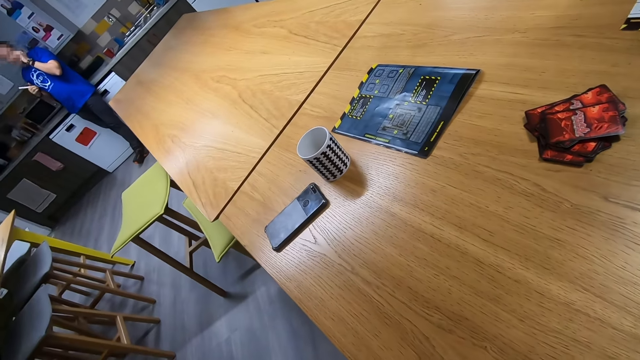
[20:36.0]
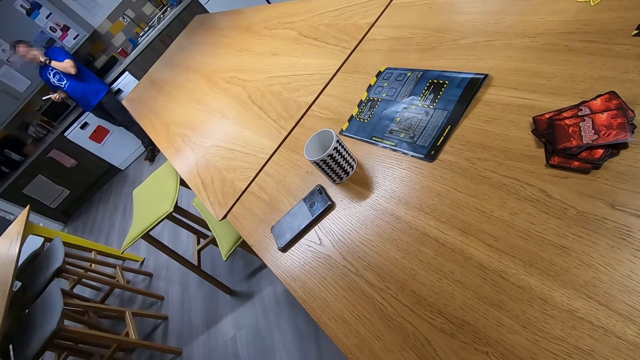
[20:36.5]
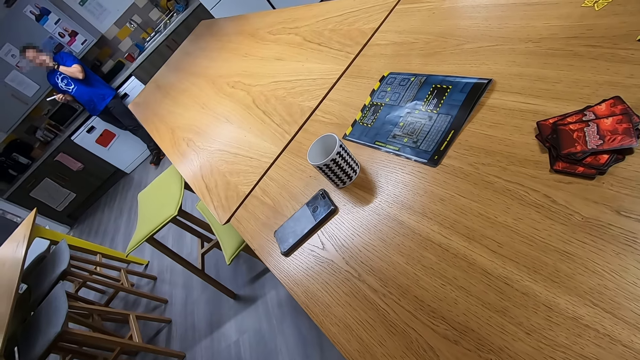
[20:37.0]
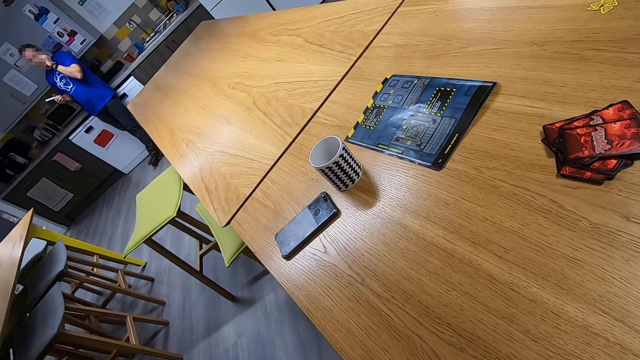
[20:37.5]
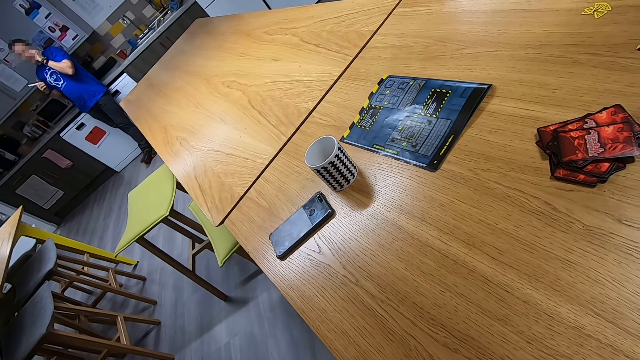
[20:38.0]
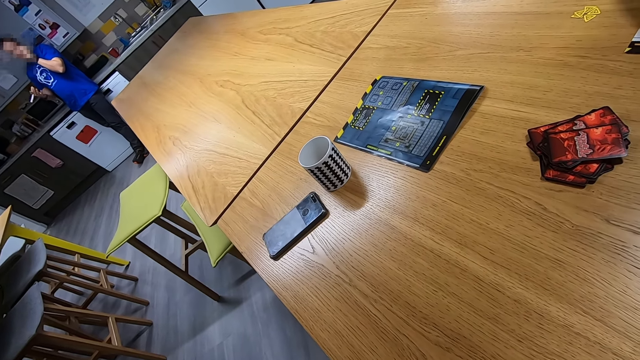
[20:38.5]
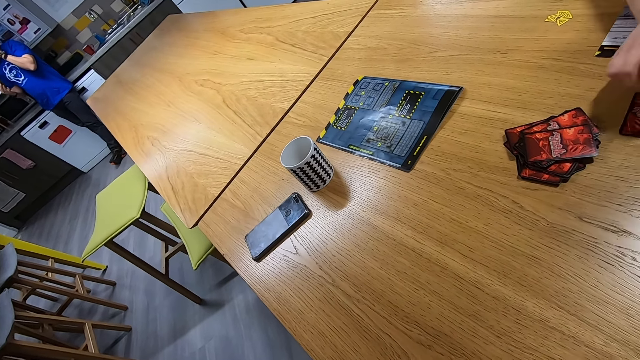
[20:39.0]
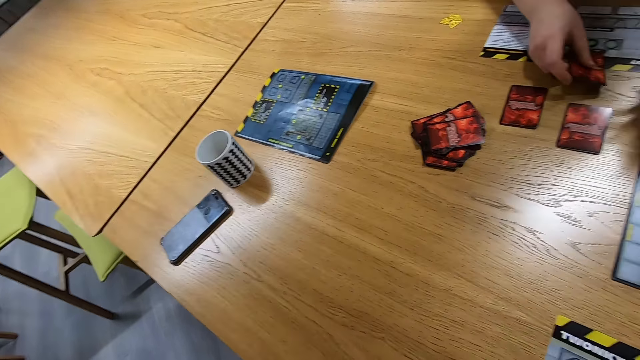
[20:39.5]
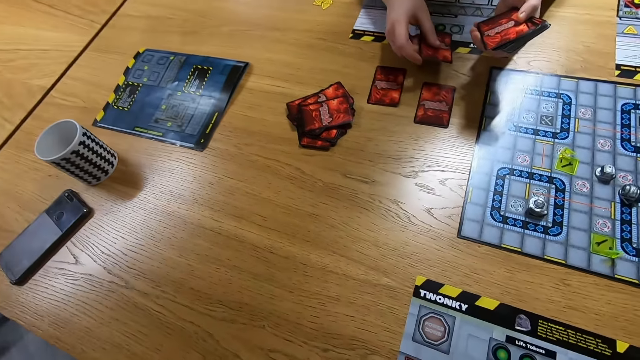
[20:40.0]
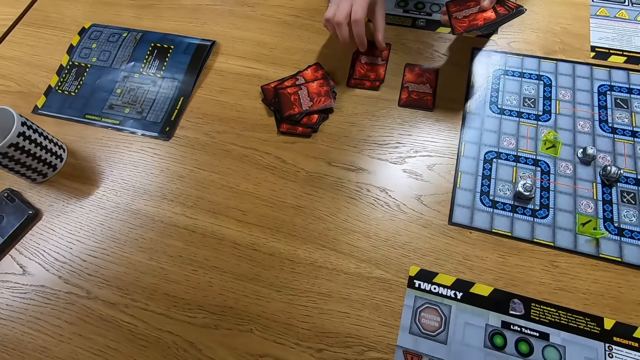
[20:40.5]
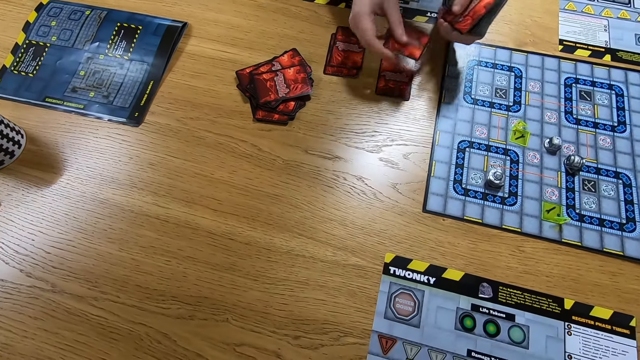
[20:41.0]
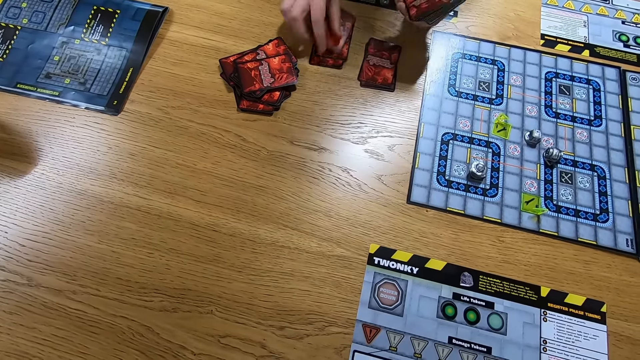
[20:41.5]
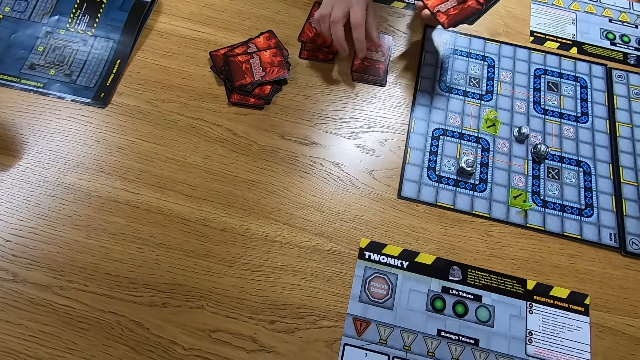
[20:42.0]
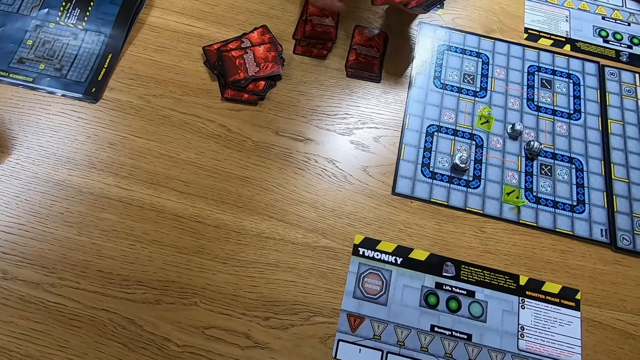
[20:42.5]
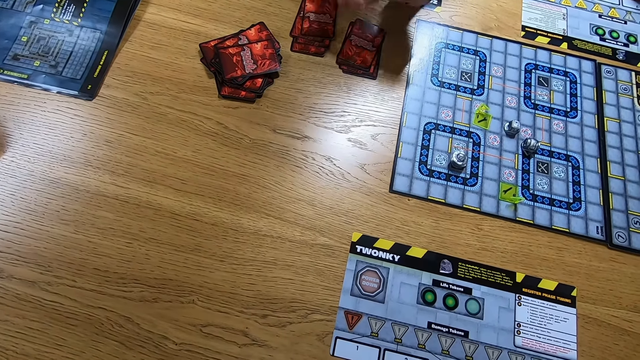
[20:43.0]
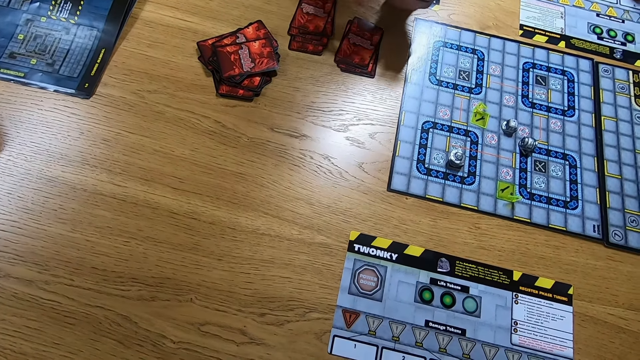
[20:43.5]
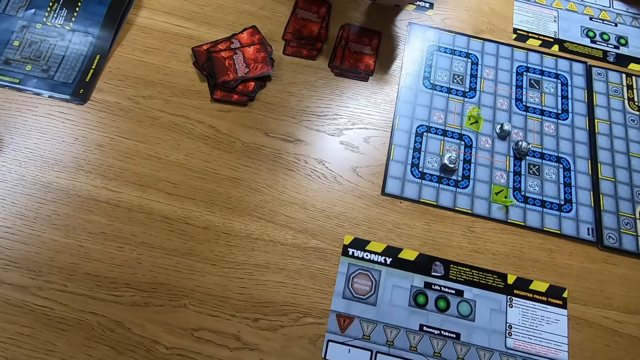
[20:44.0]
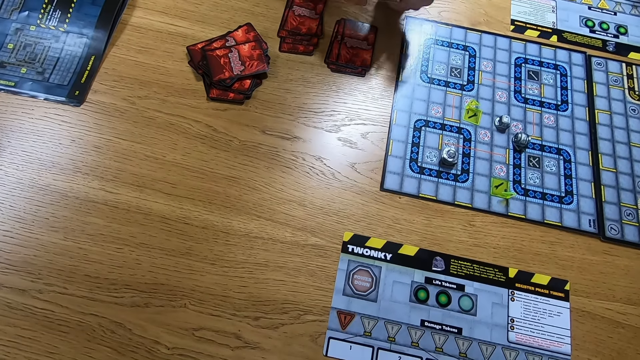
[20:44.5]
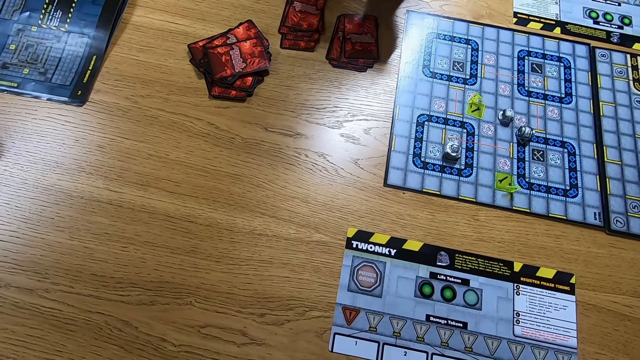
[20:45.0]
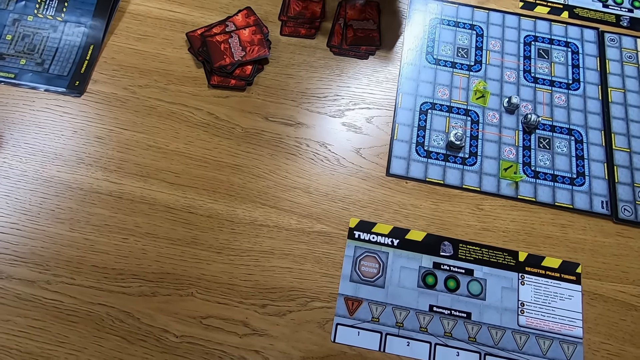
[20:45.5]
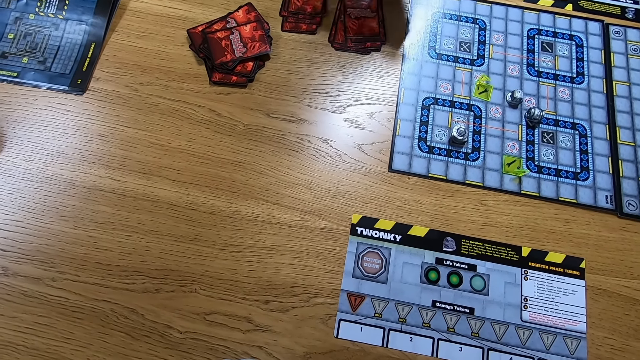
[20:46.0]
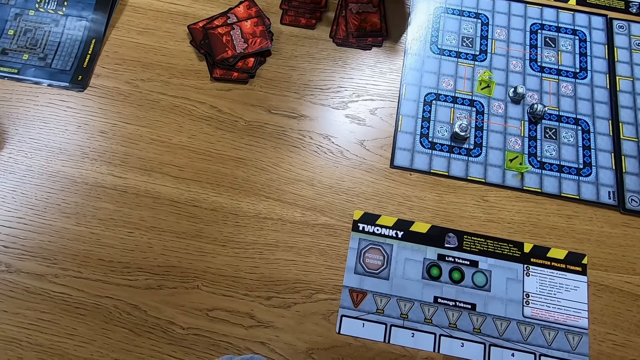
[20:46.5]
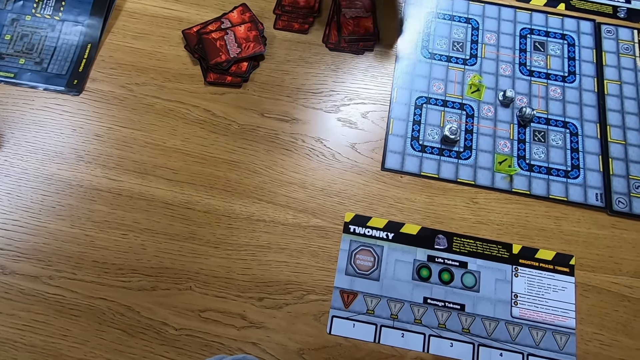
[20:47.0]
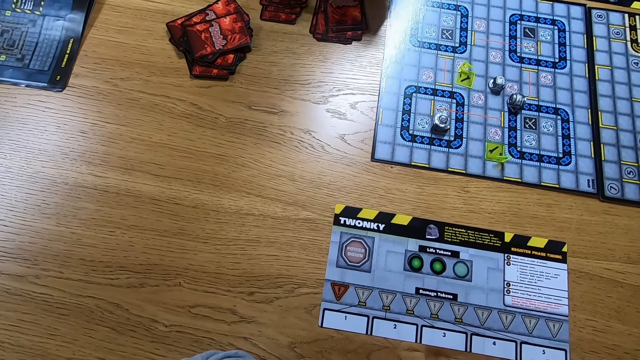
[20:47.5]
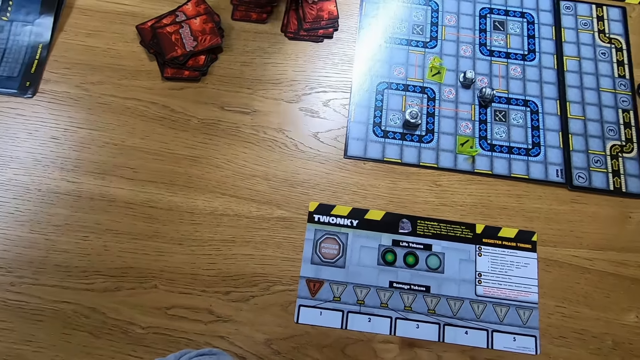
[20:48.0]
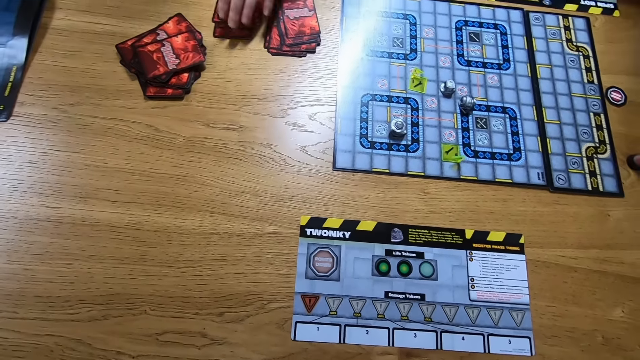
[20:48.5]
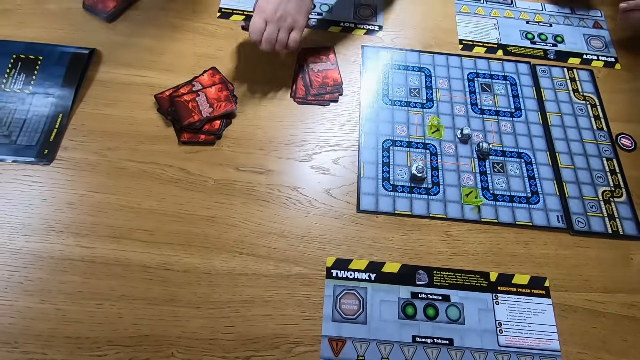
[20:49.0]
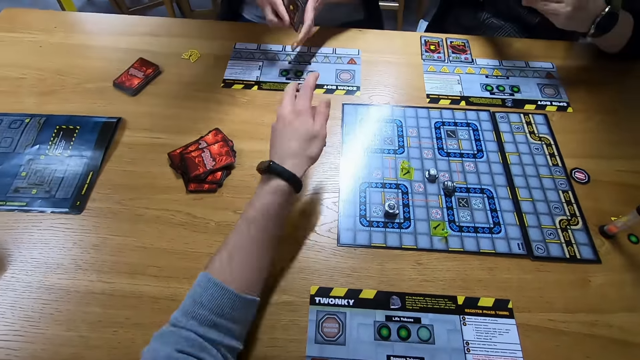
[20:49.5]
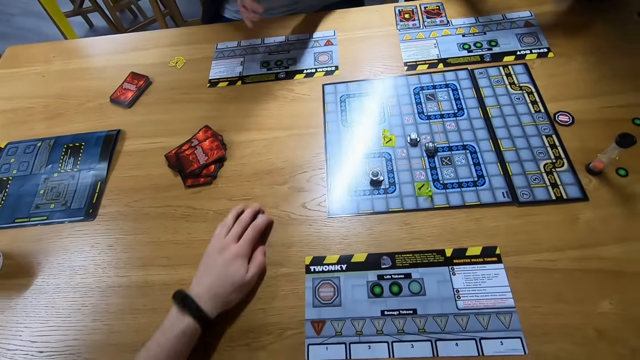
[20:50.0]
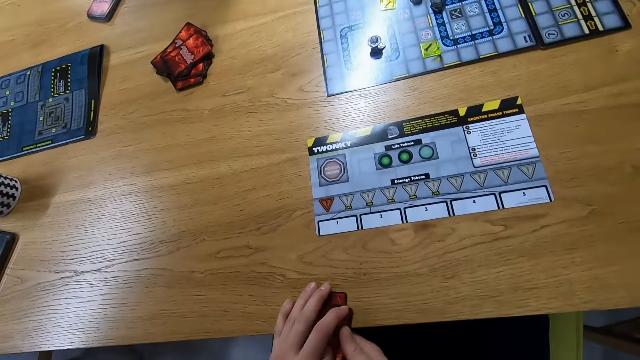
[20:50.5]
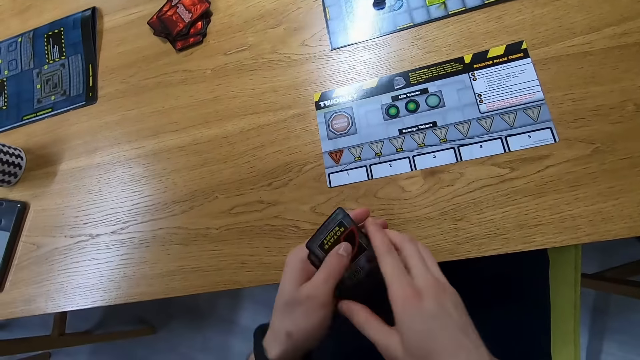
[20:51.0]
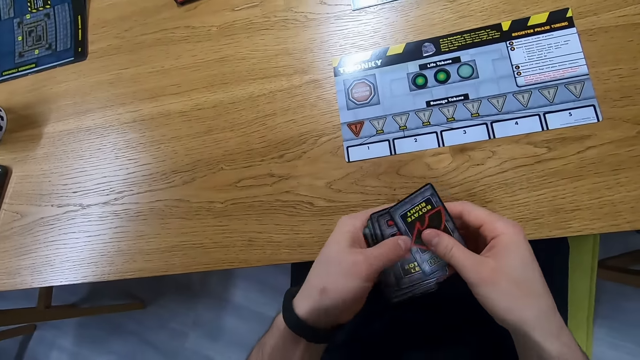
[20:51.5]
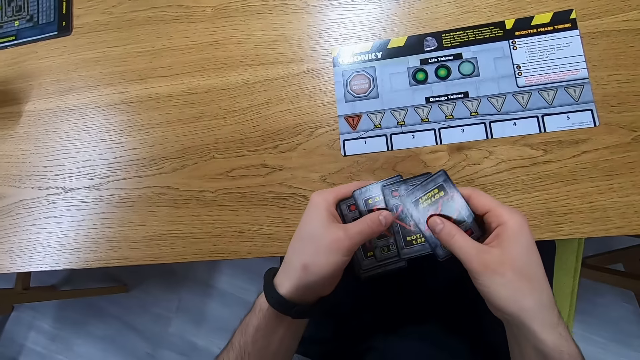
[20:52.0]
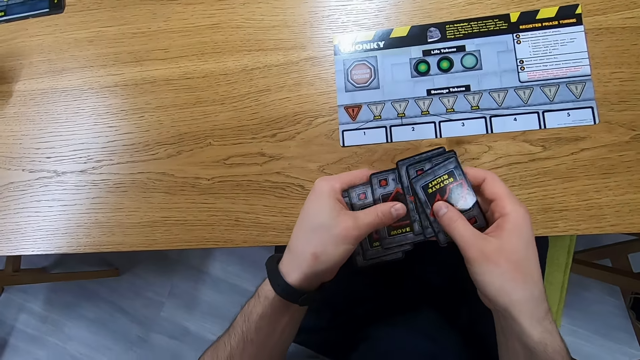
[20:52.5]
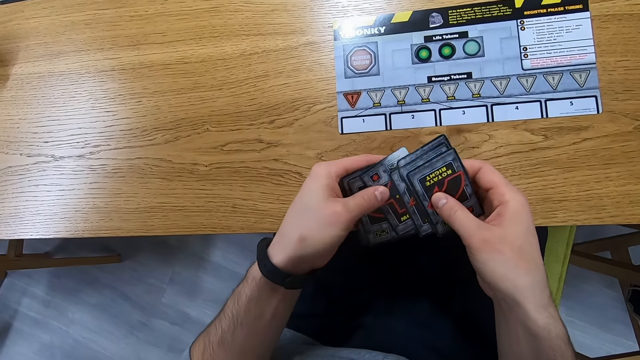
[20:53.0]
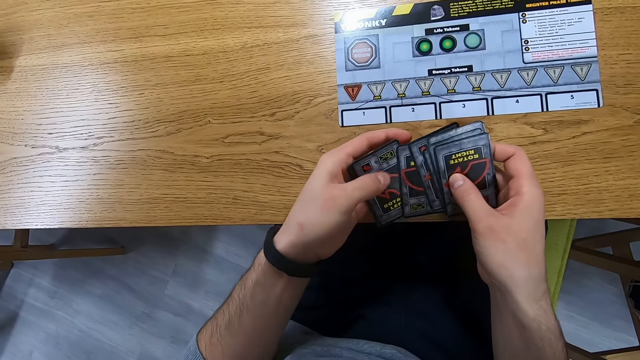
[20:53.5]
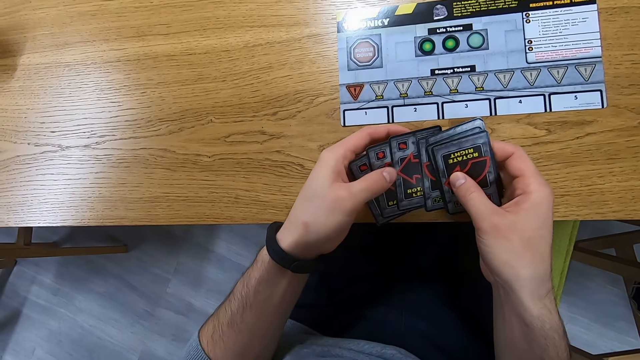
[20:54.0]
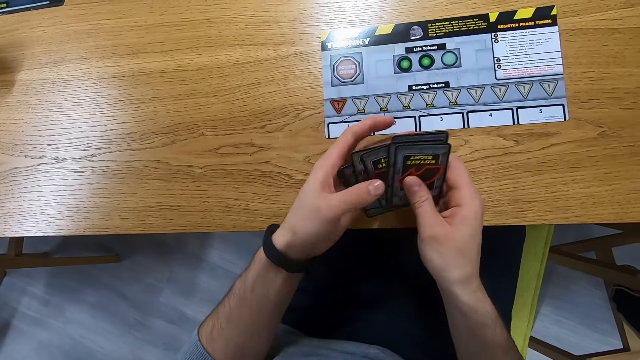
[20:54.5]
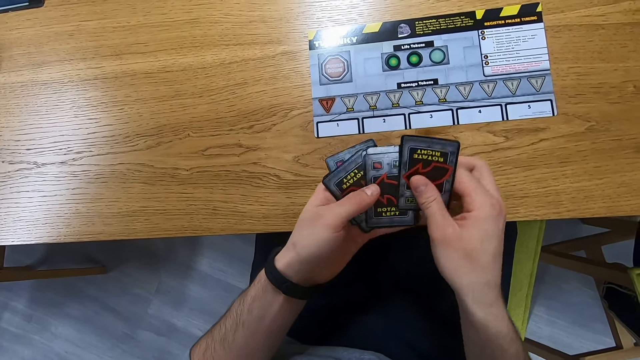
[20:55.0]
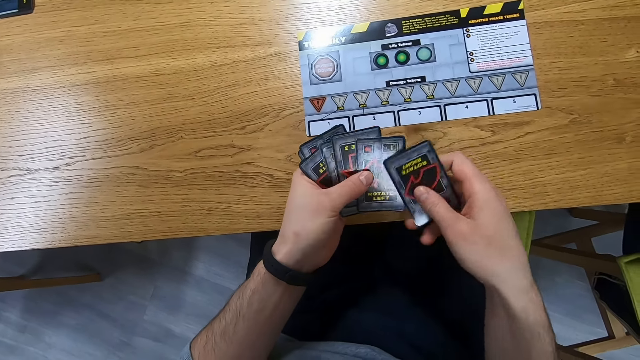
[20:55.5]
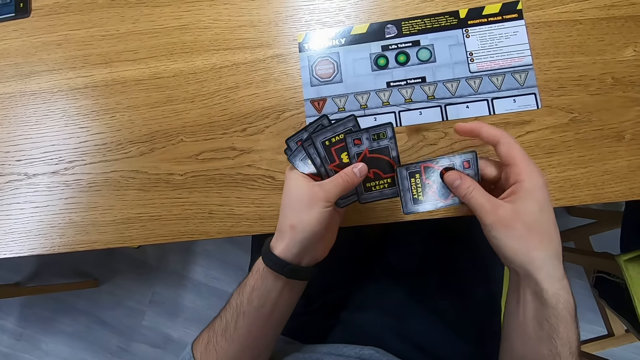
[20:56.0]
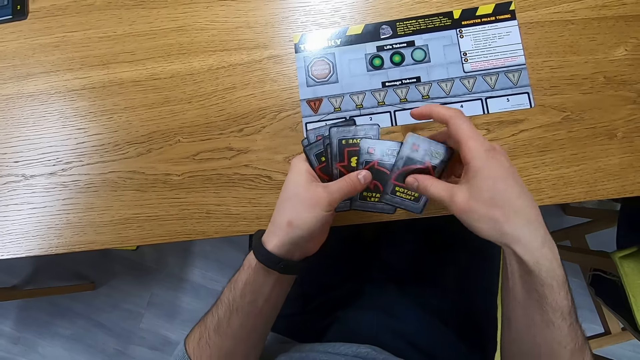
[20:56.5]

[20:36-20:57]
A man makes a call. A person shuffles the cards. Another person places the cards on the table. The camera wearer turns around. The other person picks up the cards. The camera wearer drags the cards and picks up the cards. They arrange the cards and look at the cards.
